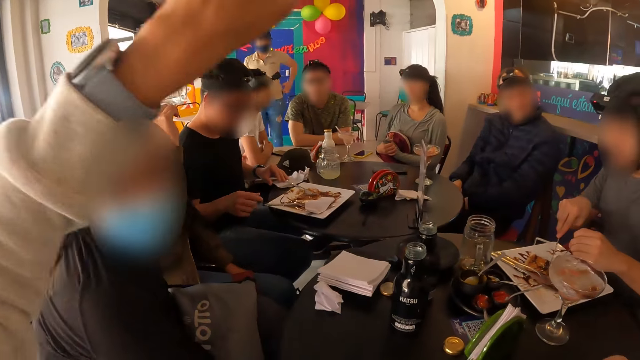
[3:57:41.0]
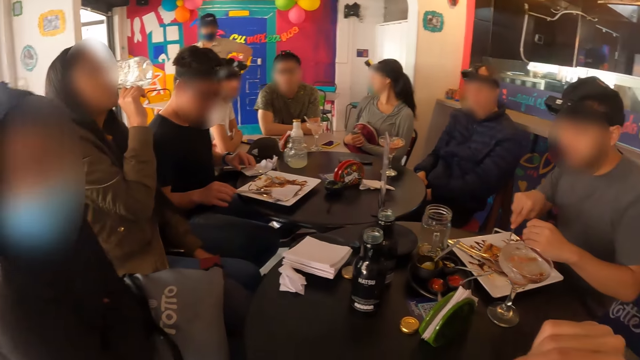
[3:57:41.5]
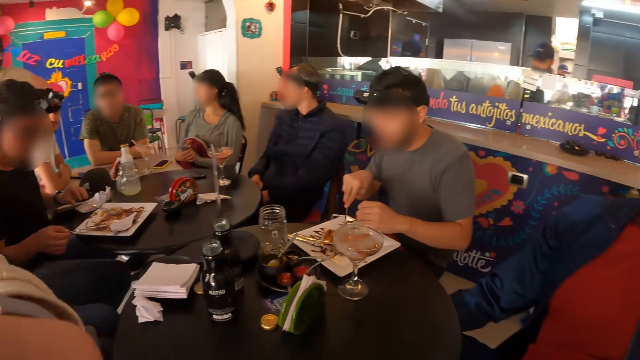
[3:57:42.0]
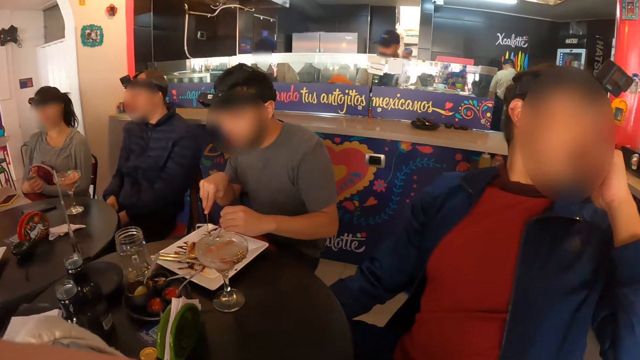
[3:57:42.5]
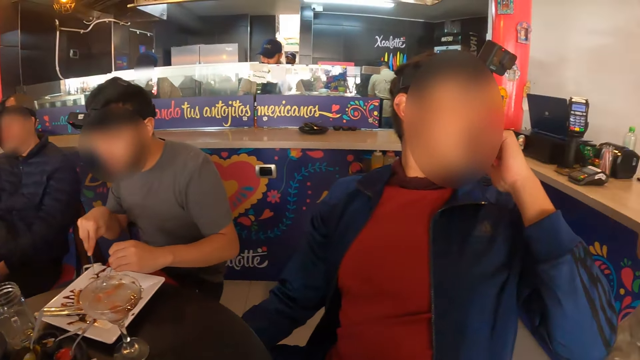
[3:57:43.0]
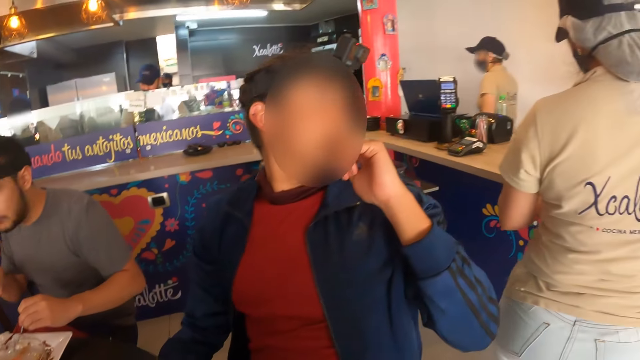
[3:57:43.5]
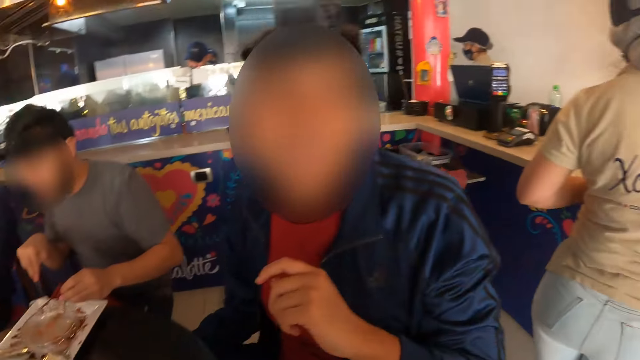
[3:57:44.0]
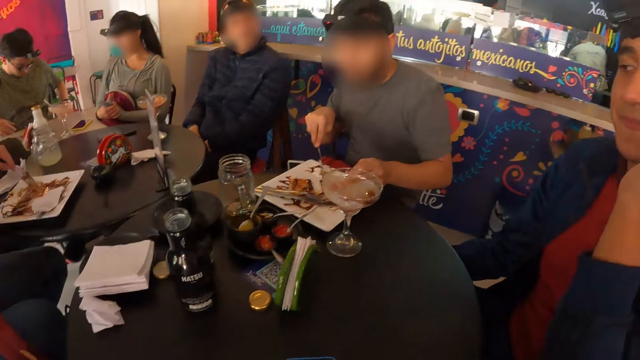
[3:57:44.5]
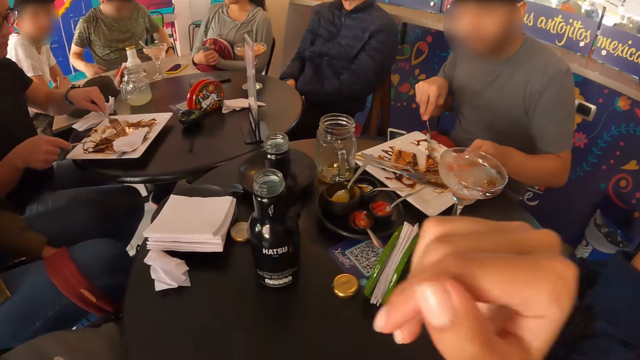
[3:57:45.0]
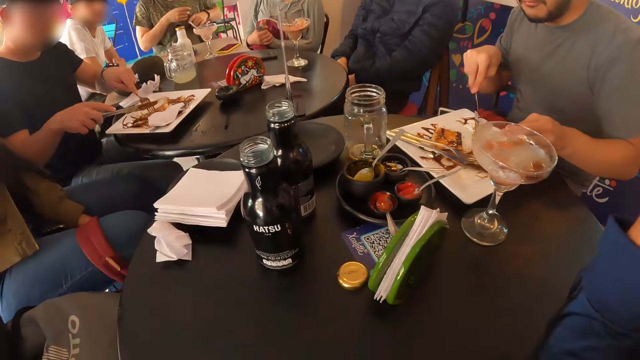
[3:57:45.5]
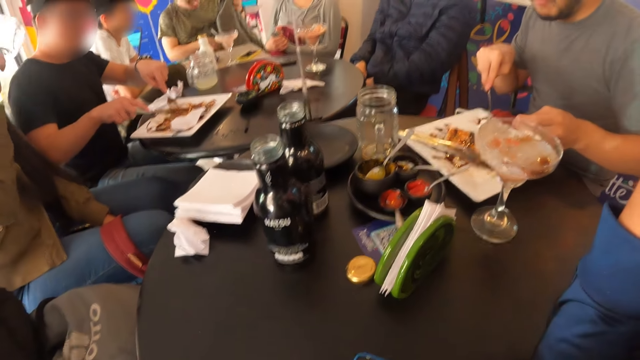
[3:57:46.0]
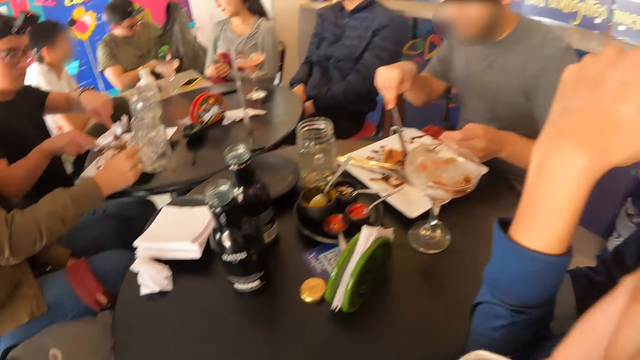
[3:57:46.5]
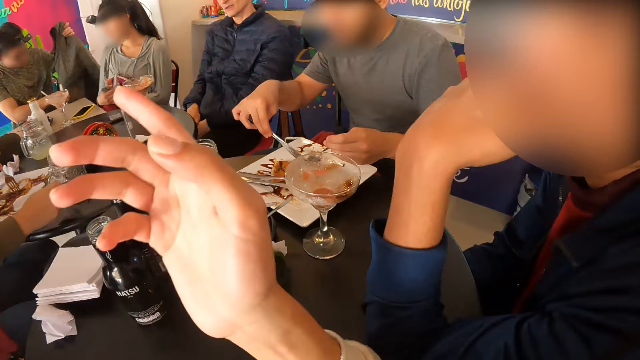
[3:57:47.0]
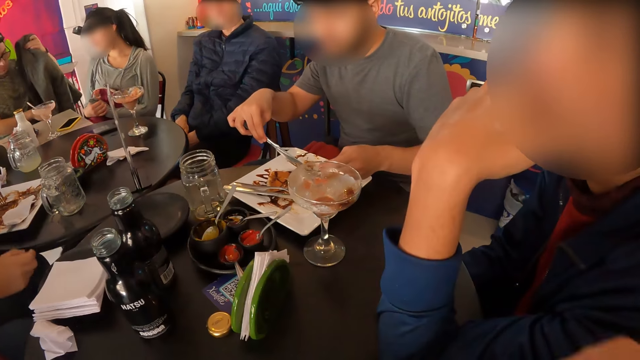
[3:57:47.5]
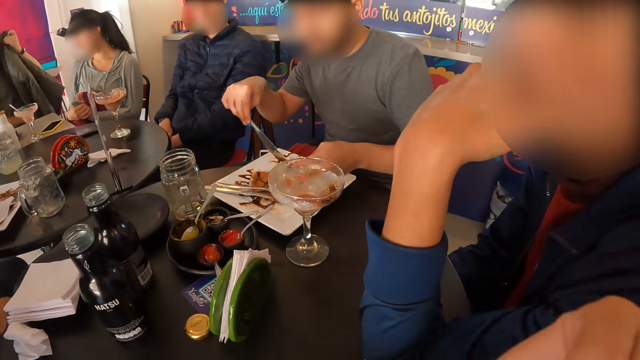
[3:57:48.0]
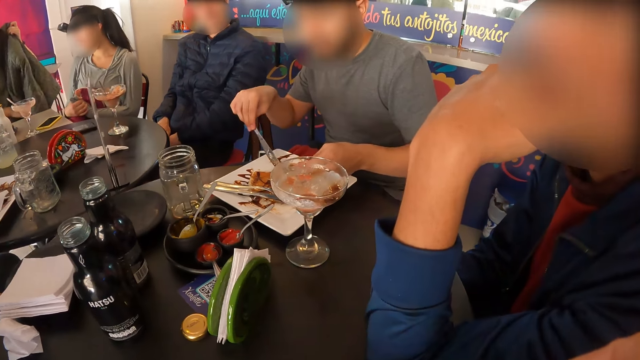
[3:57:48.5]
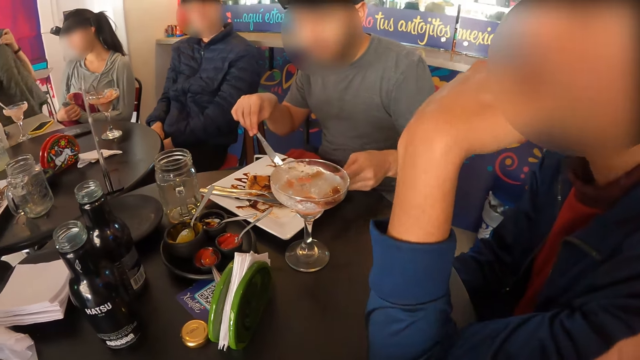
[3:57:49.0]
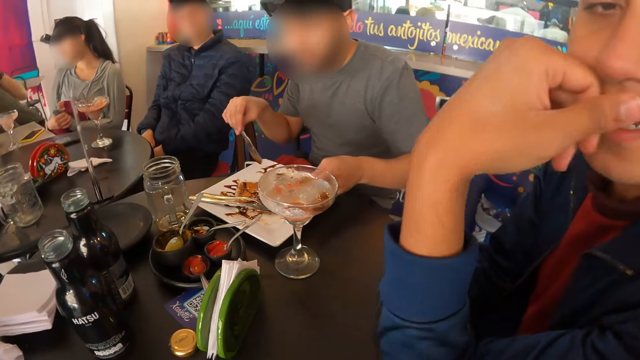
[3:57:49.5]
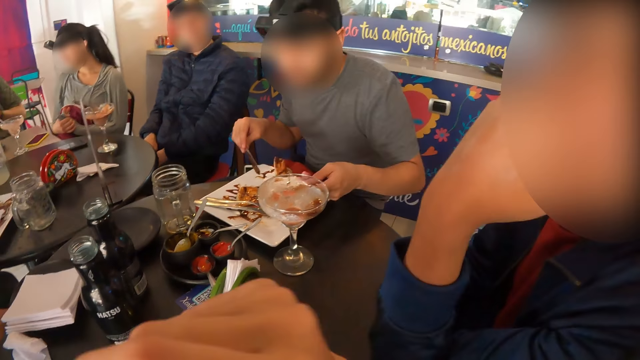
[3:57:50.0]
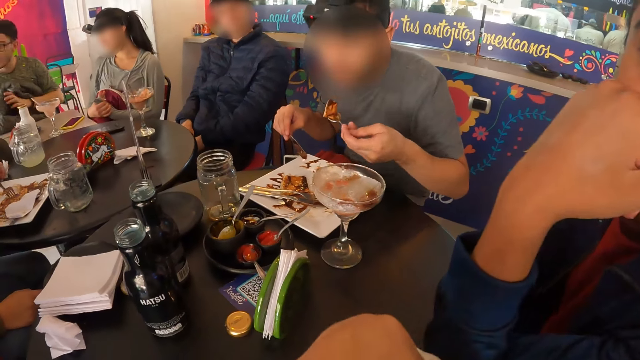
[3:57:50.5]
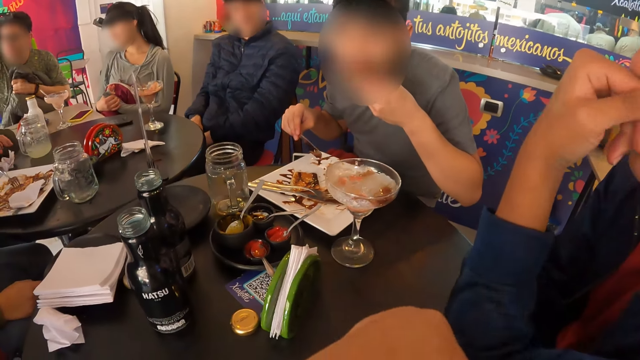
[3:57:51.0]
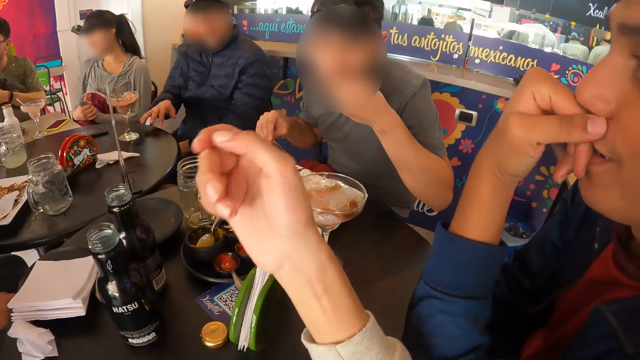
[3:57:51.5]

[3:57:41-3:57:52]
The camera wearer raises his hands. He looks around. A man picks at the pancake on the plate with the fork and the knife in both hands. Another man adjusts the jacket on his lap with both hands. The camera wearer raises his hands. A woman drops the jar of juice on the table with her right hand. A third man eats the pancake with the spoon in his left hand.

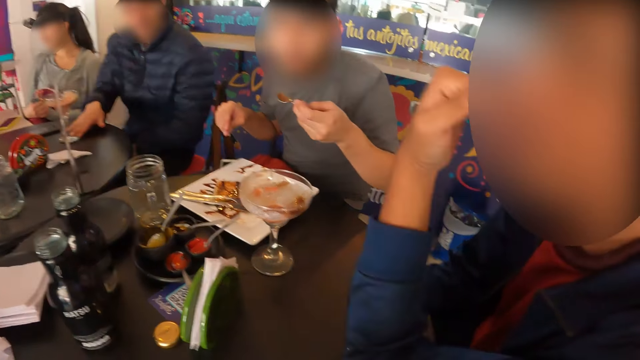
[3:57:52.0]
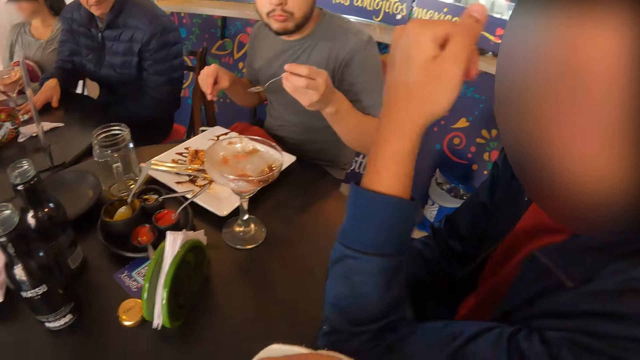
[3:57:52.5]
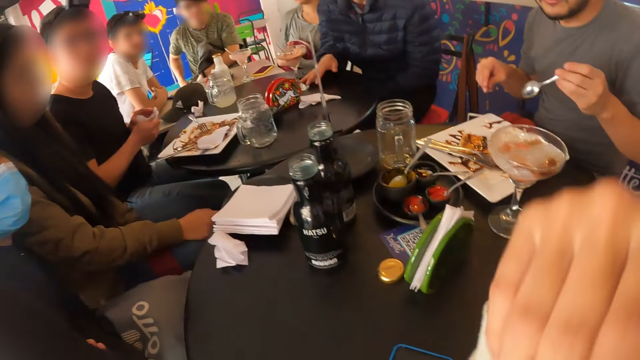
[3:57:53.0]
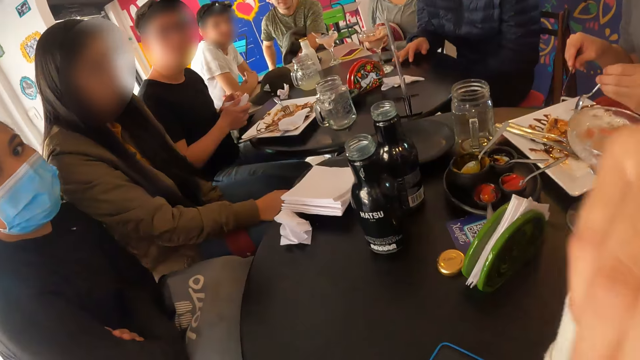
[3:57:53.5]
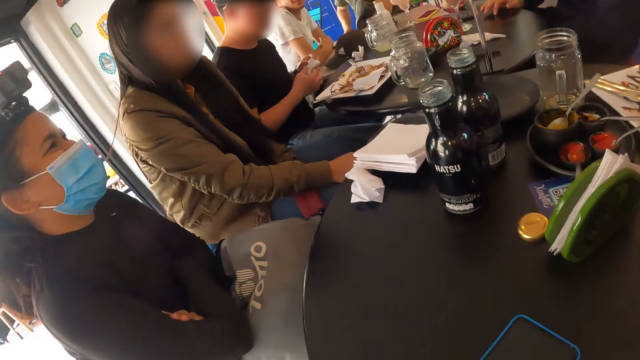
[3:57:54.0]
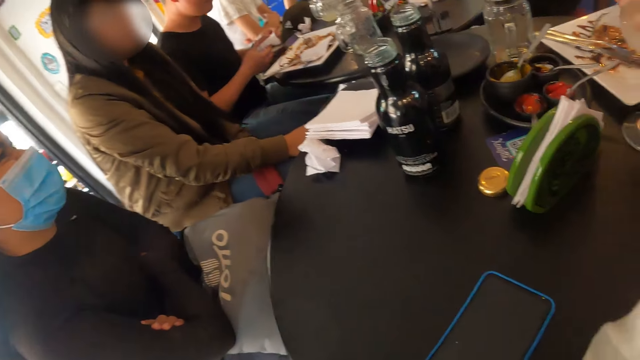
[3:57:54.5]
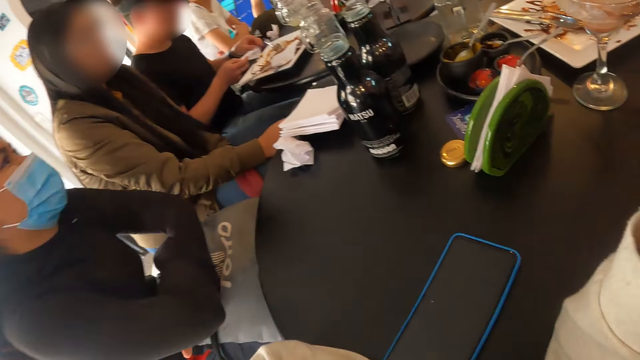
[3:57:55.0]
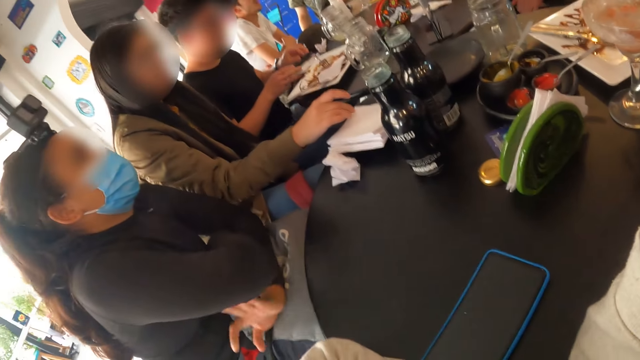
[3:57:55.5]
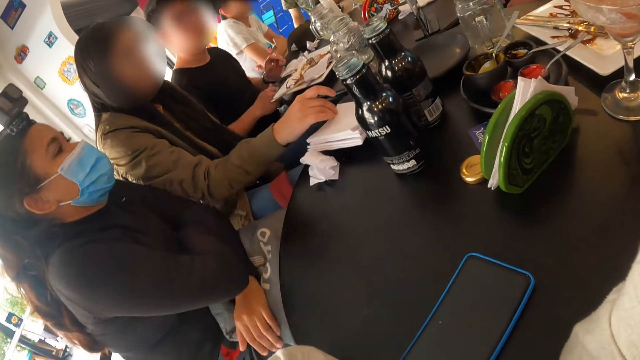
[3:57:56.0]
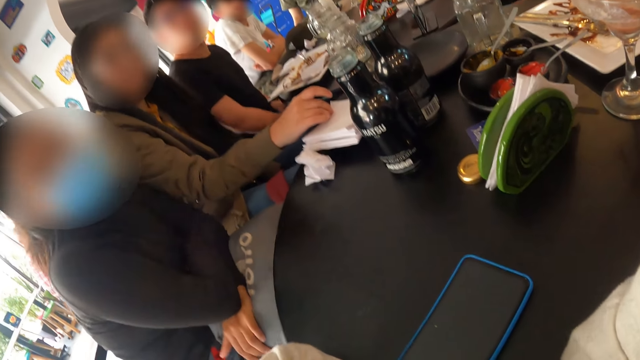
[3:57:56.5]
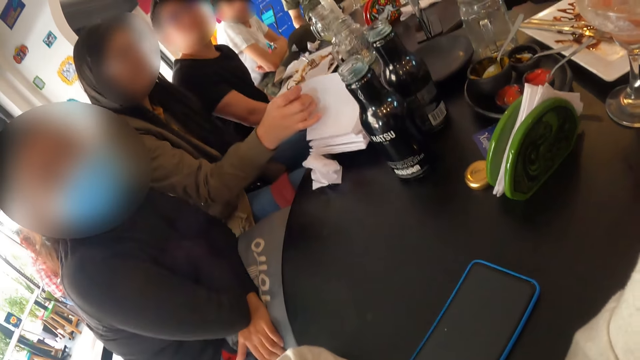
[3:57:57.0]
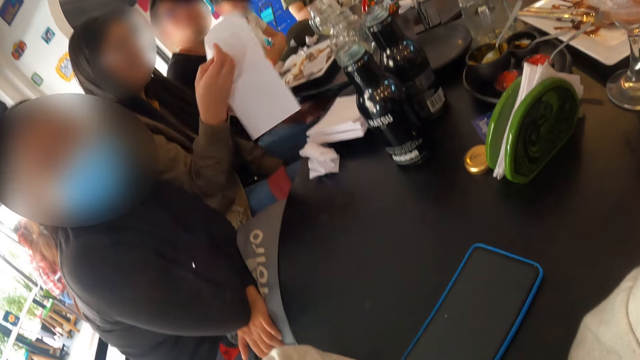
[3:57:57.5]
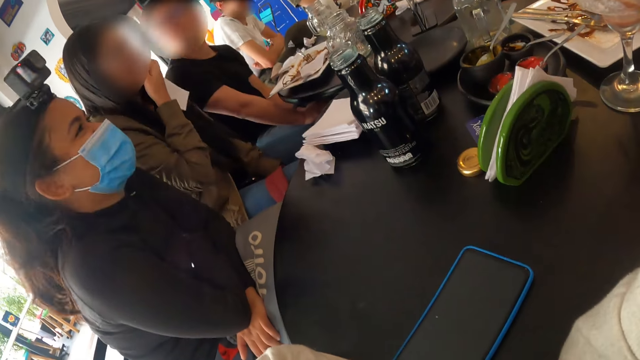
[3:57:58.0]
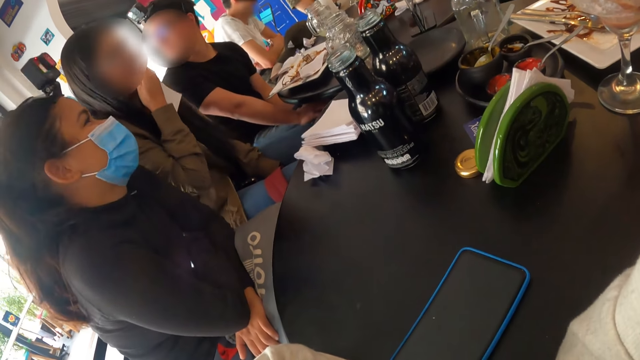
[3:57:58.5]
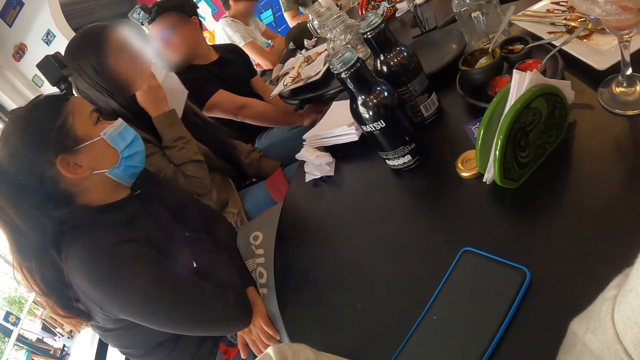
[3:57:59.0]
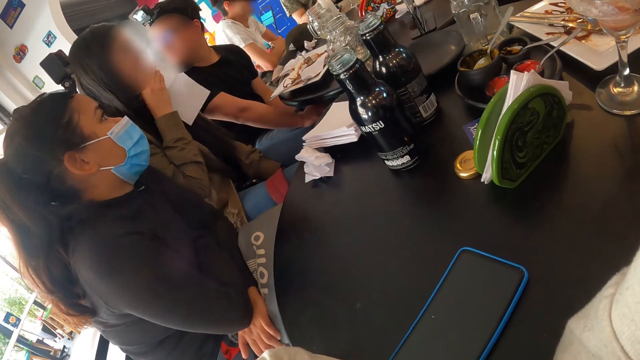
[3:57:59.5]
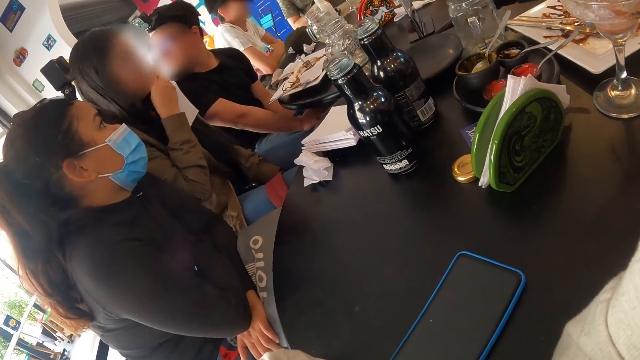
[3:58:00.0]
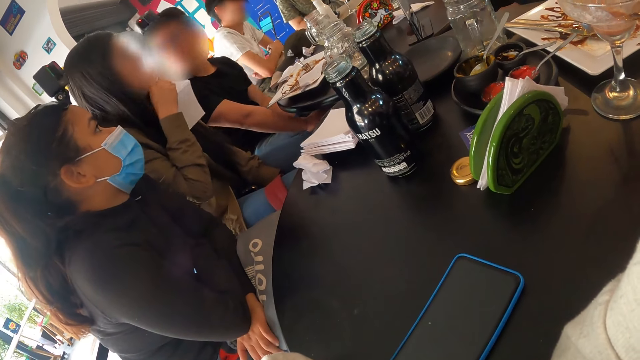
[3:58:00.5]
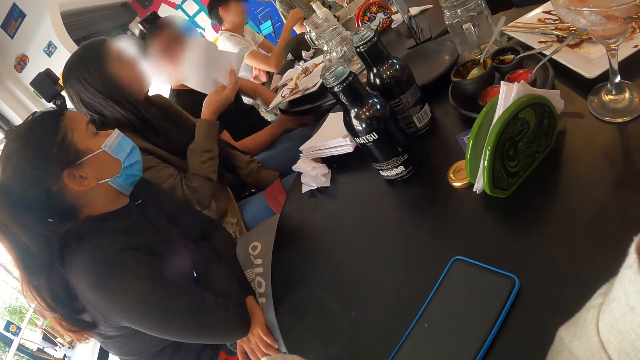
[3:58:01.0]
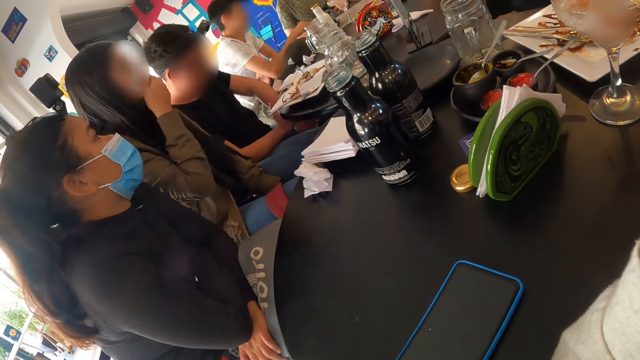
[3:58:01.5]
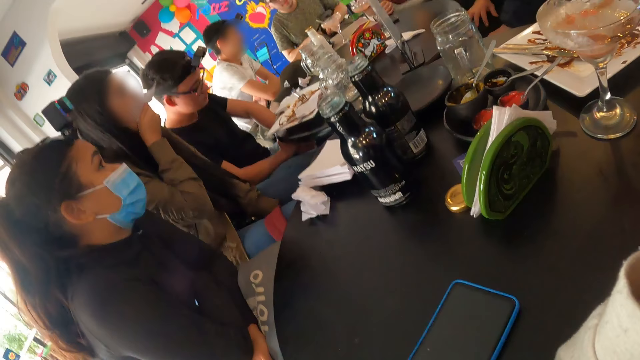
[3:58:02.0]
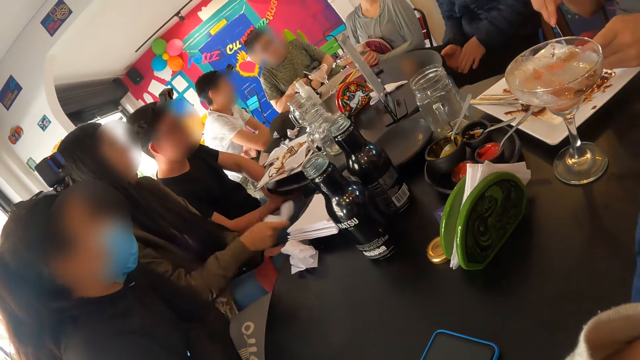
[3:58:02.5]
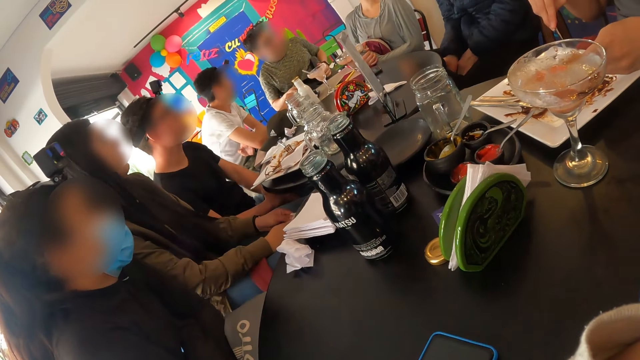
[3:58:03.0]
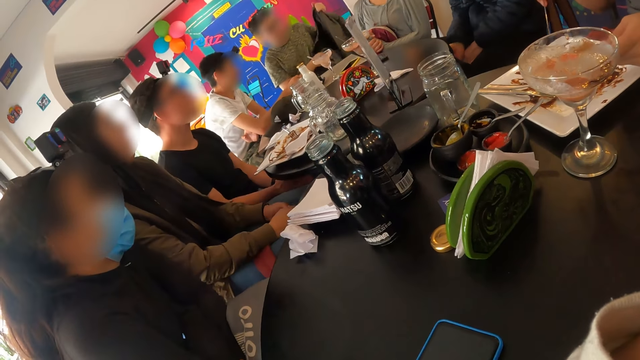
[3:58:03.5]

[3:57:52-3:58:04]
A man moves the cup on the table with his right hand. The camera wearer raises his hands. Another man cleans both hands with the serviette. The camera wearer looks around. The second man drops the serviette on the table with both hands. A woman picks up a serviette from the stack of serviettes on the table with her right hand. She cleans her mouth with the serviette in her right hand. The camera wearer looks around. A third man adjusts the jacket on his lap with both hands. A fourth man picks at the pancake on the plate with the spoon and the knife in both hands. The woman cleans both hands with the serviette.
